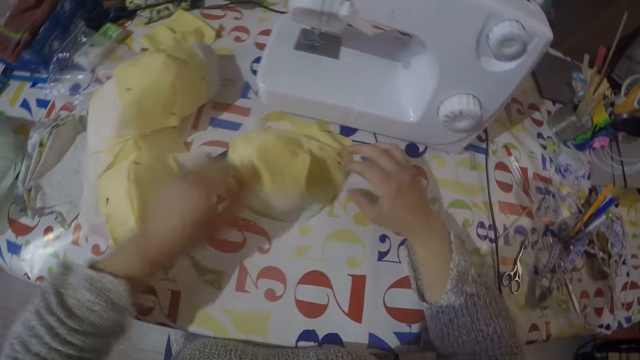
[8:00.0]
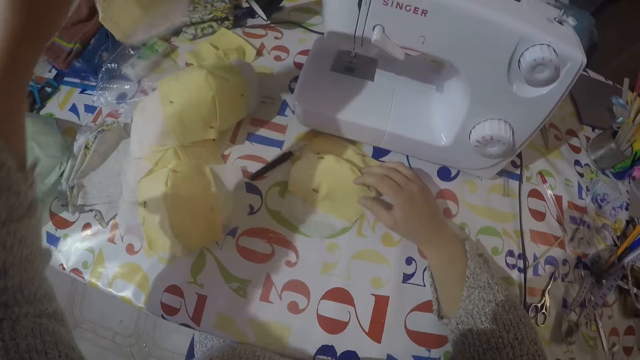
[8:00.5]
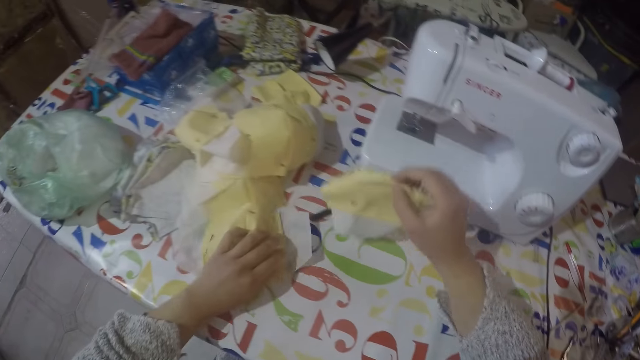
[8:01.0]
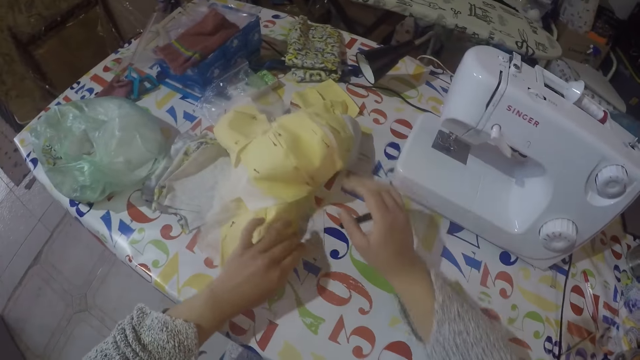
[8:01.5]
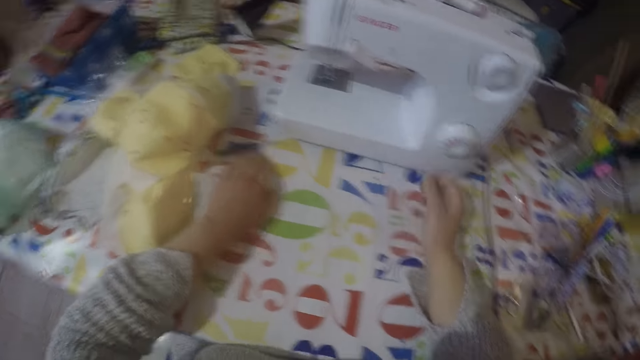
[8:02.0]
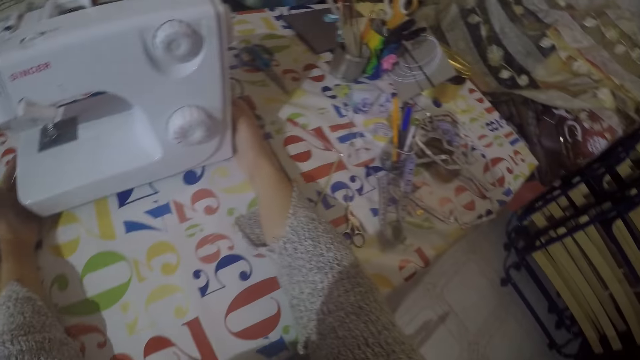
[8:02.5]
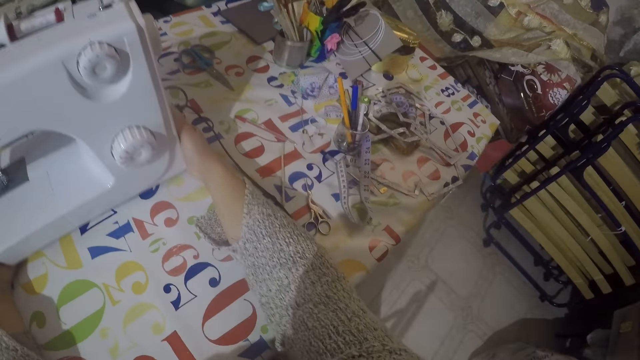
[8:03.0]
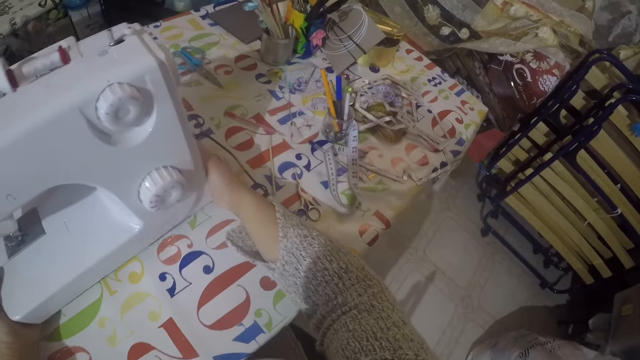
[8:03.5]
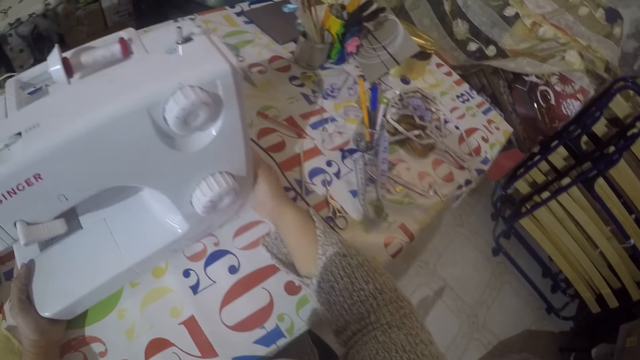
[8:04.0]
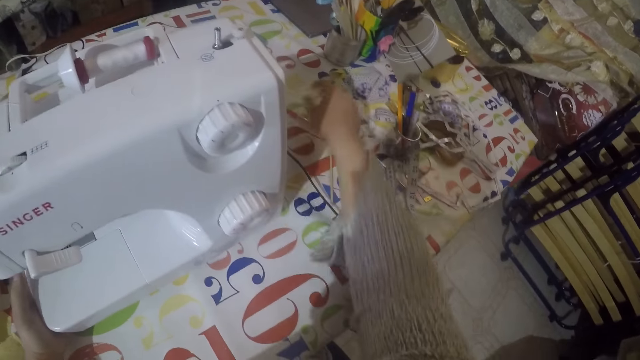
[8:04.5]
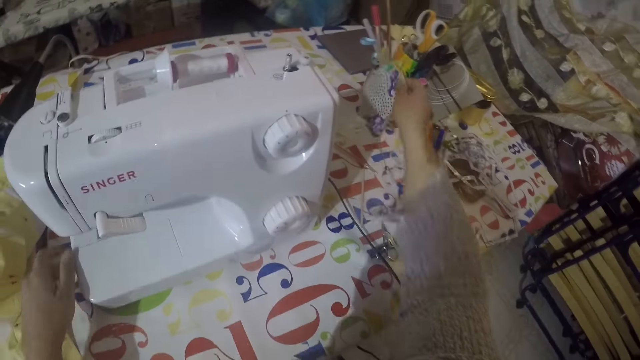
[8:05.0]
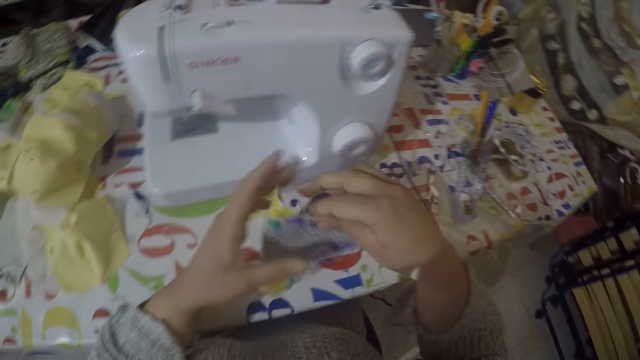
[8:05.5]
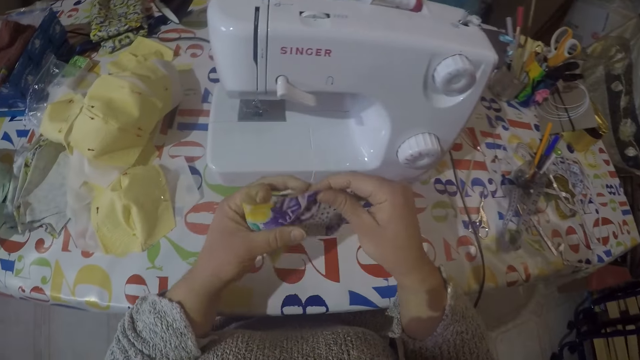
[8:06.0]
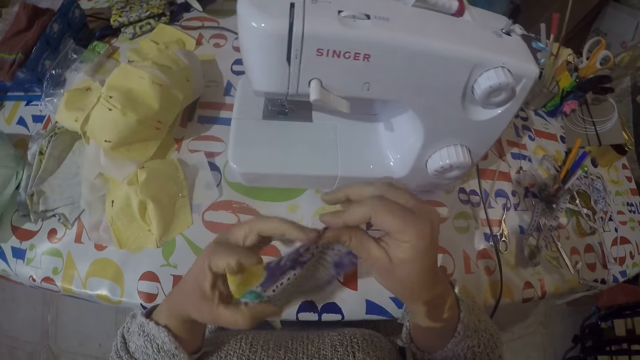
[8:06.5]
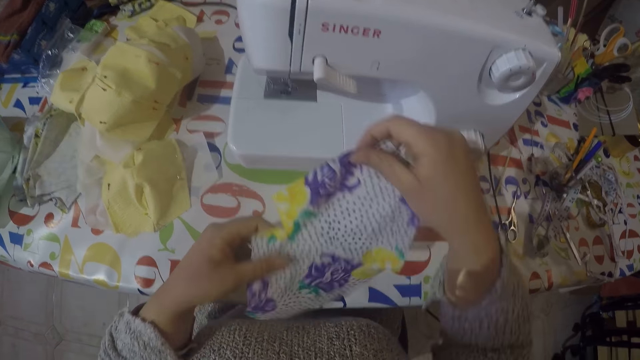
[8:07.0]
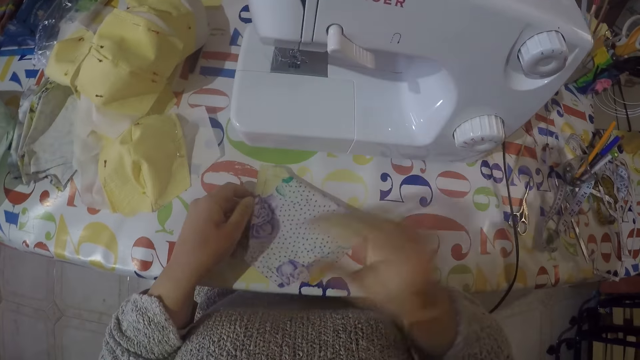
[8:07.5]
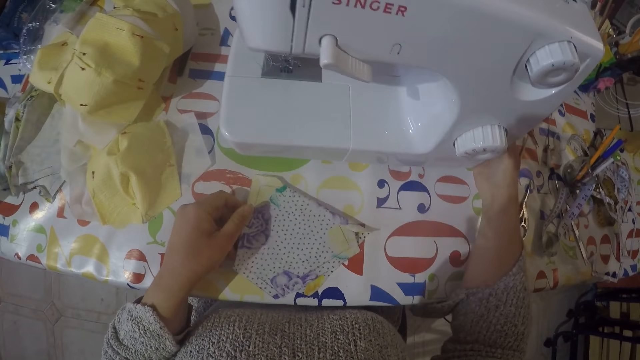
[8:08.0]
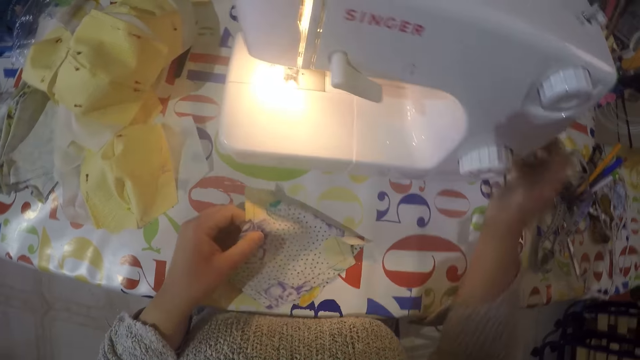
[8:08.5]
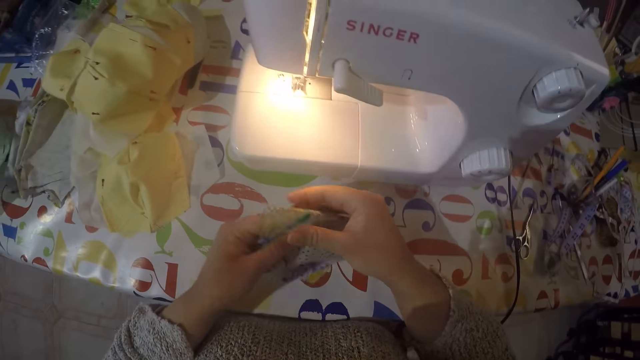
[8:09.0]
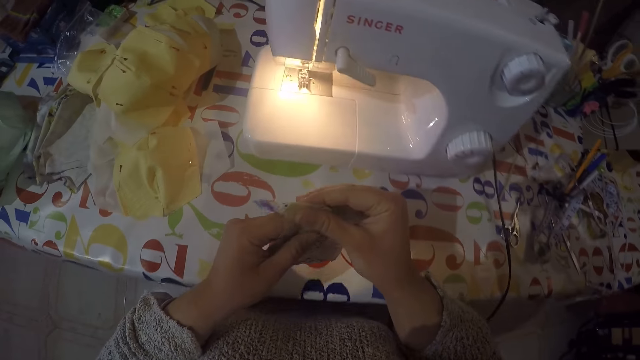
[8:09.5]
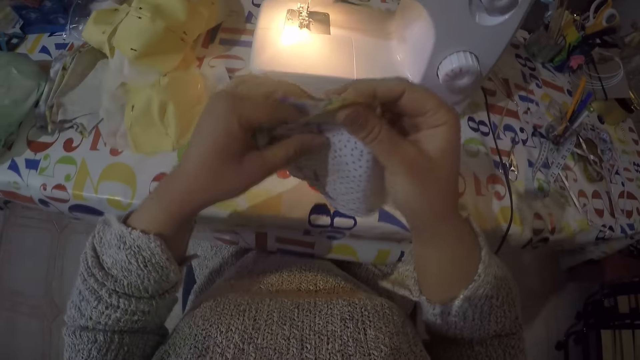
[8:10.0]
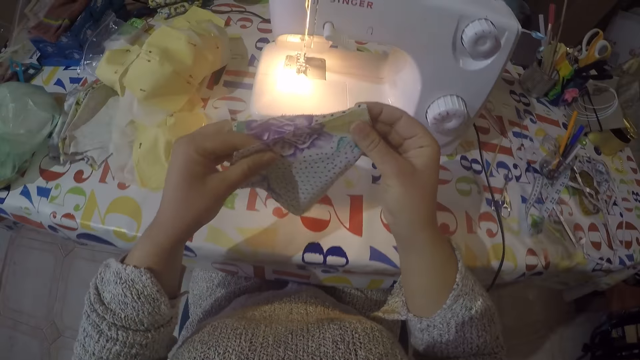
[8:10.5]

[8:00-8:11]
The camera wearer pulls the sewing machine. They pick up the cut piece of cloth from the table. They turn on the sewing machine. They pick up the folded cut ankara pieces.

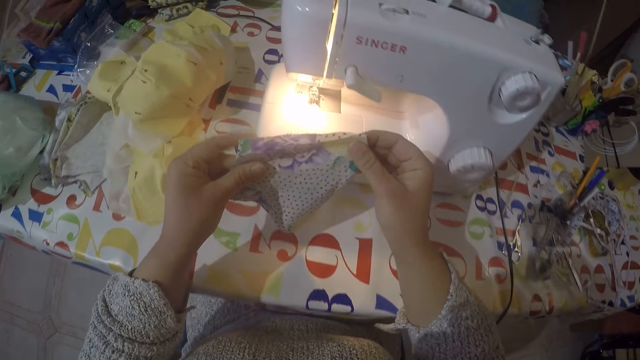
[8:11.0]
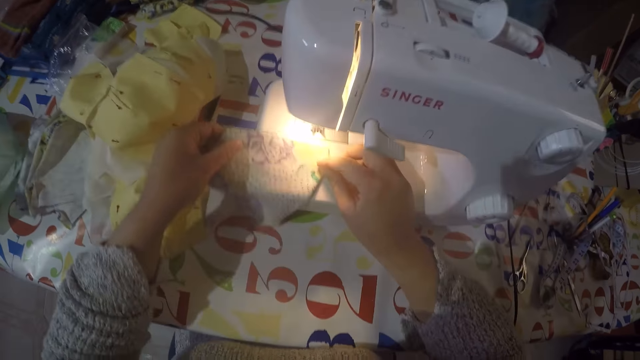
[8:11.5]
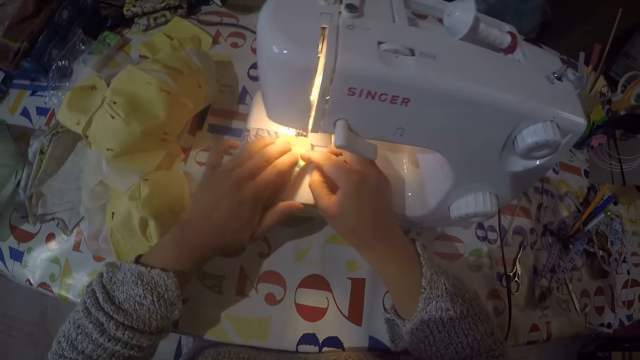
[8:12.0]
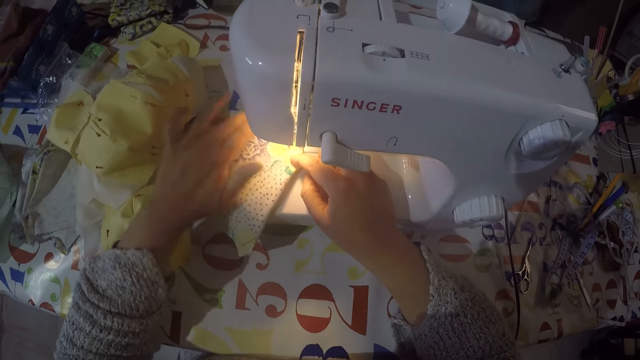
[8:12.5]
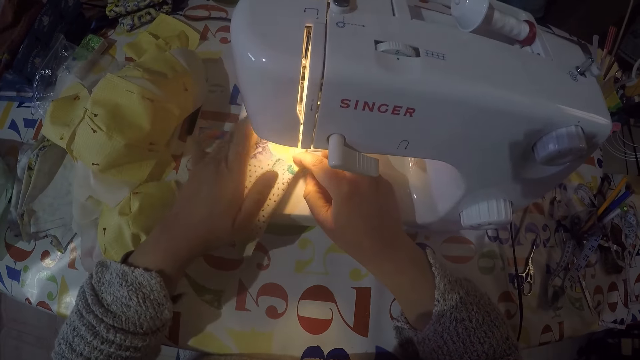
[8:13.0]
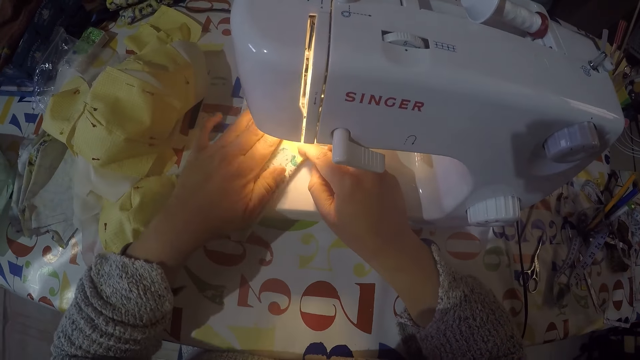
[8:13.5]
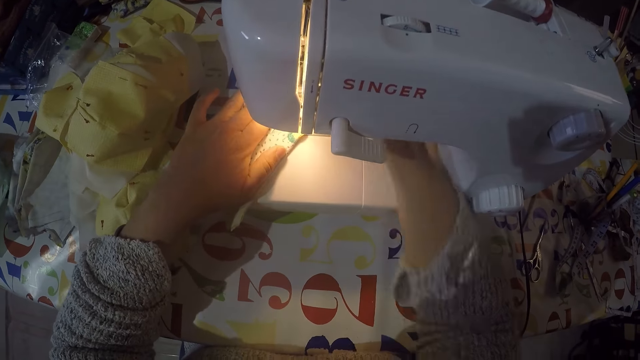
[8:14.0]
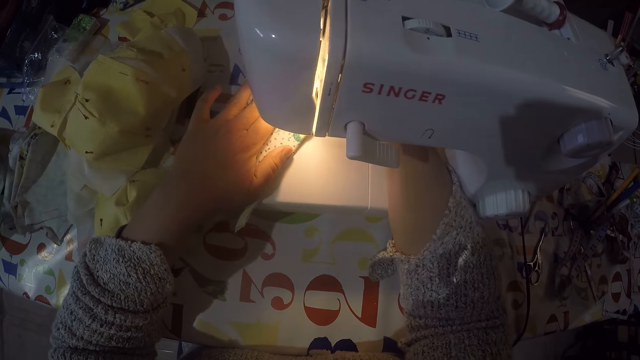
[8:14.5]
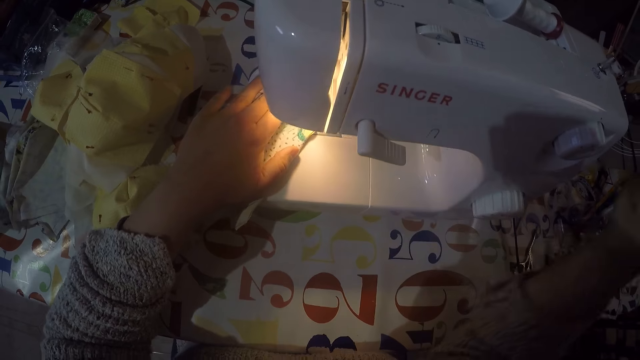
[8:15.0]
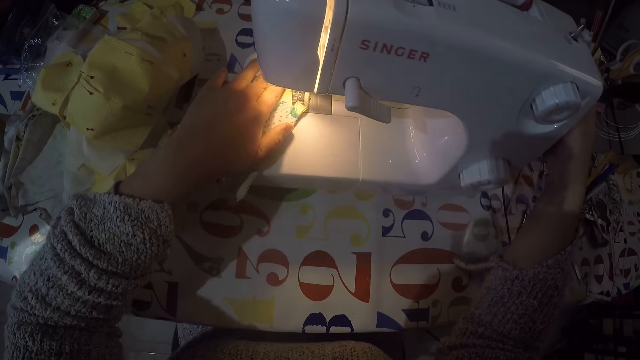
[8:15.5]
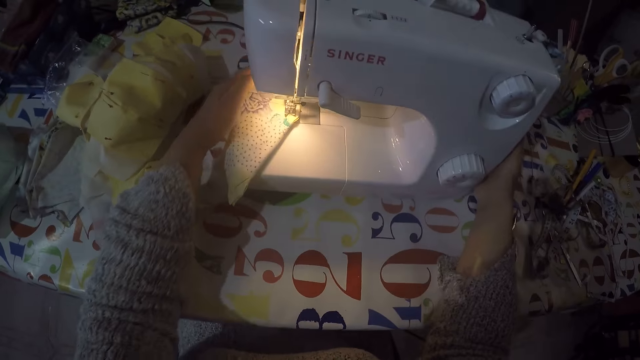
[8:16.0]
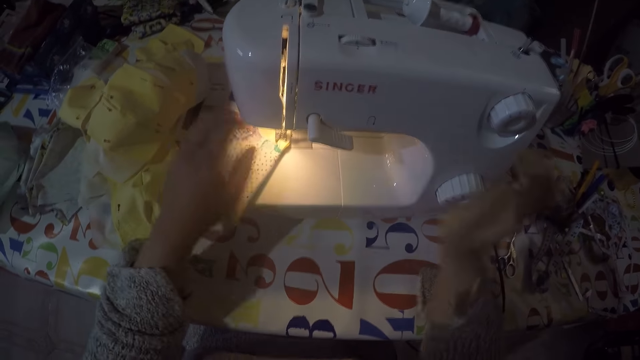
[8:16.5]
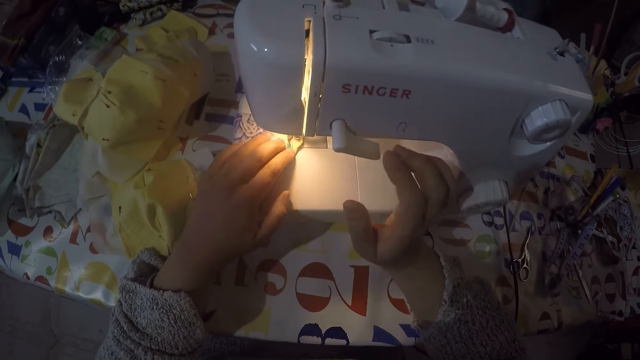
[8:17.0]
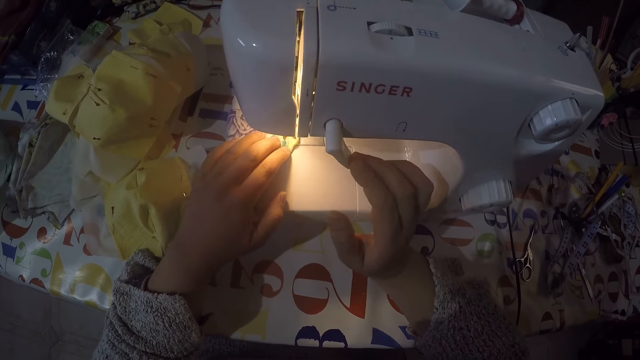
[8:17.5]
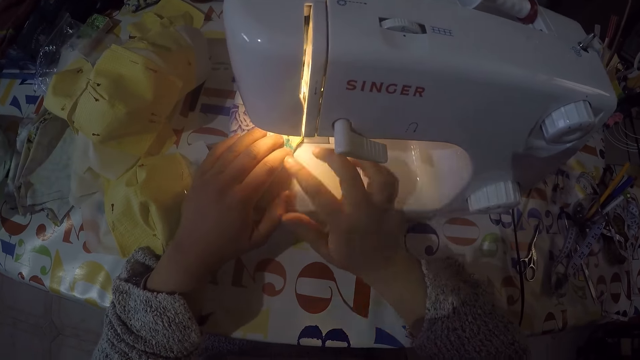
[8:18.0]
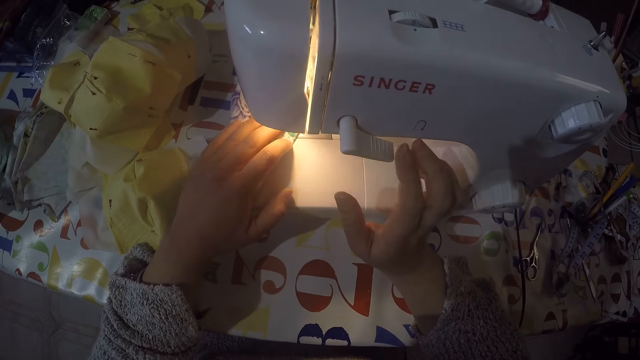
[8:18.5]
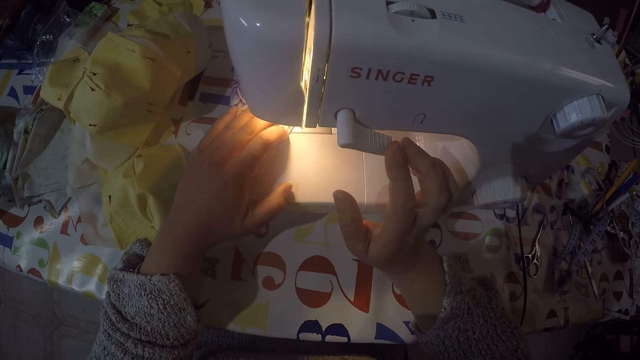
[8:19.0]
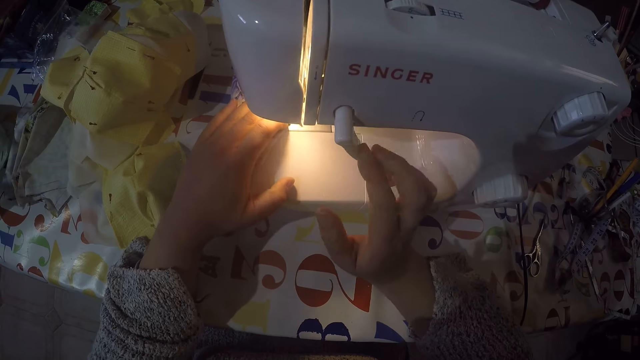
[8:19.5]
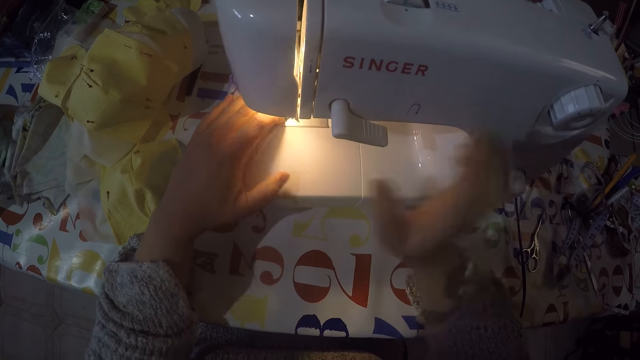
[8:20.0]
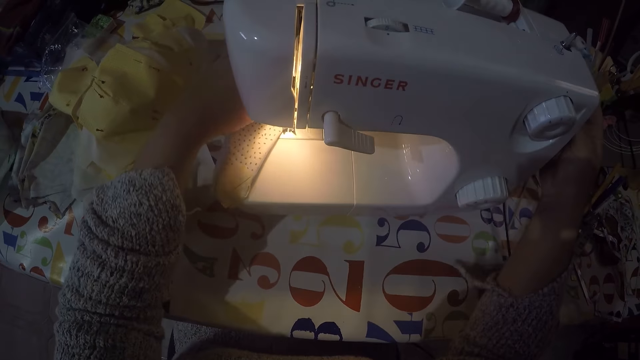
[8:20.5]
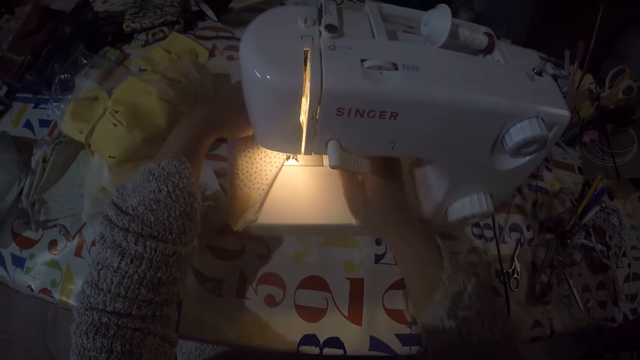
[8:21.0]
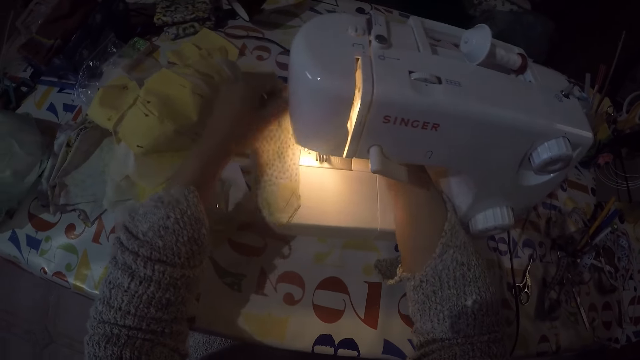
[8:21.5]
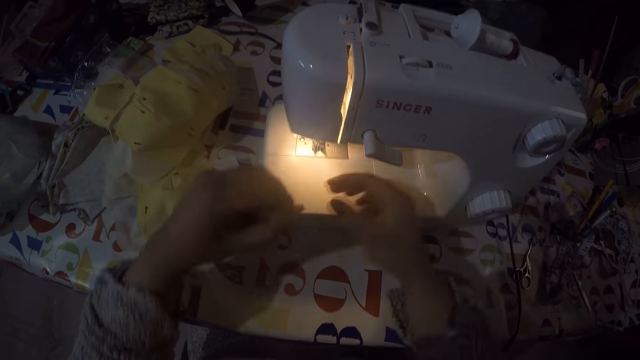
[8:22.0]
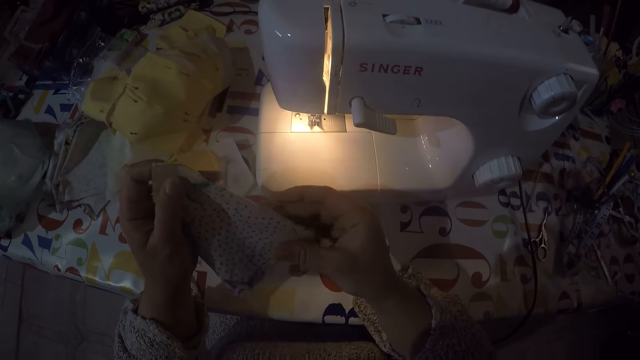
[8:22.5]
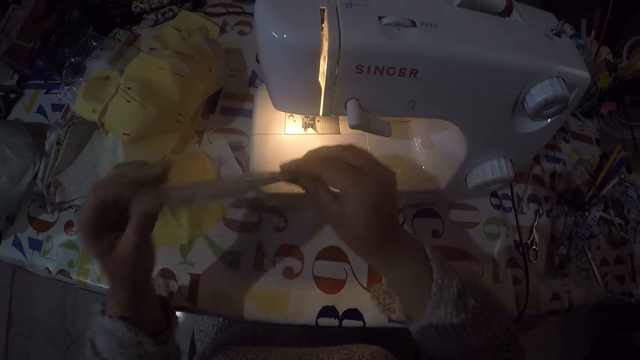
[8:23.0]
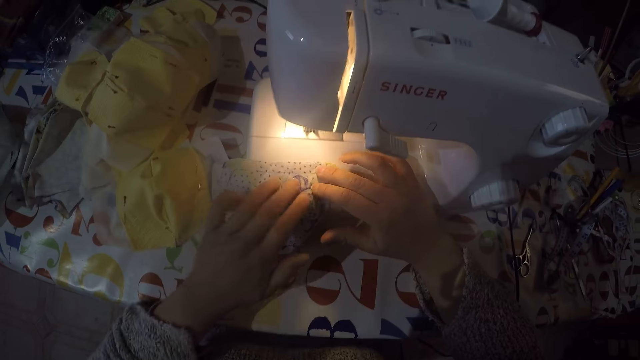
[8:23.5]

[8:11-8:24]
The camera wearer sews the piece of cloth using the sewing machine.
